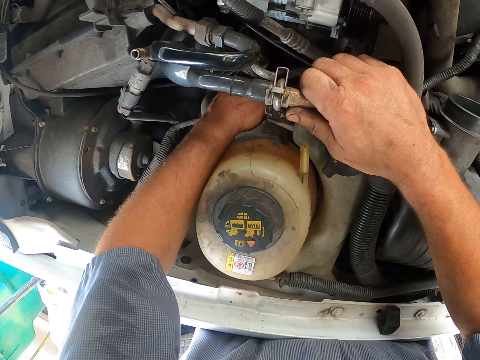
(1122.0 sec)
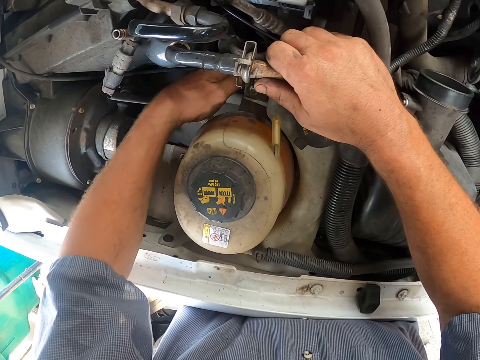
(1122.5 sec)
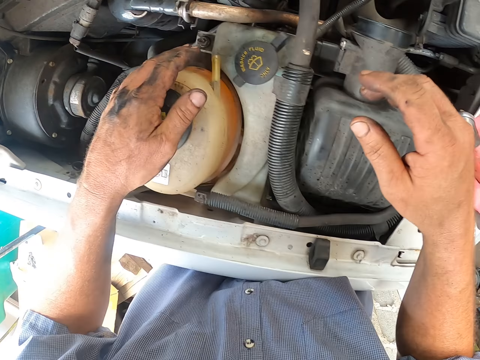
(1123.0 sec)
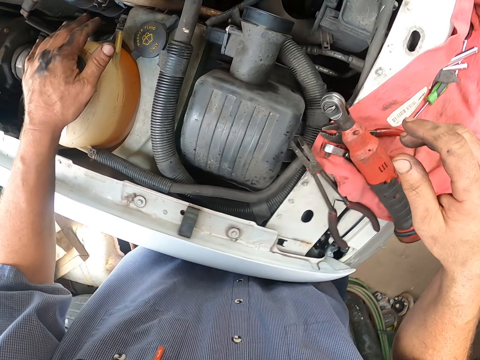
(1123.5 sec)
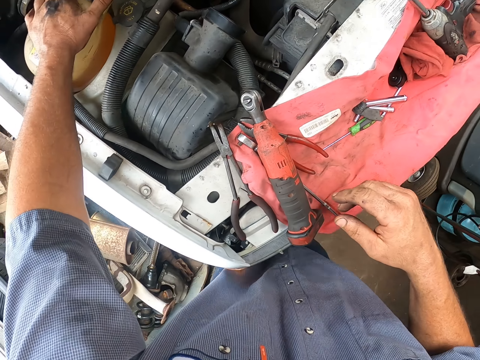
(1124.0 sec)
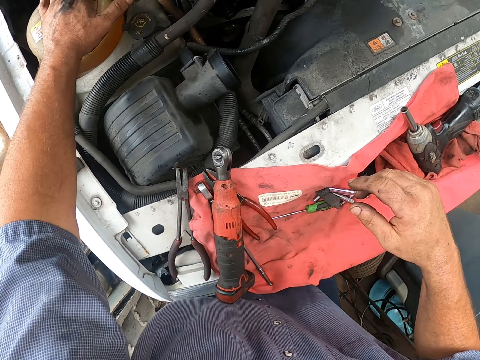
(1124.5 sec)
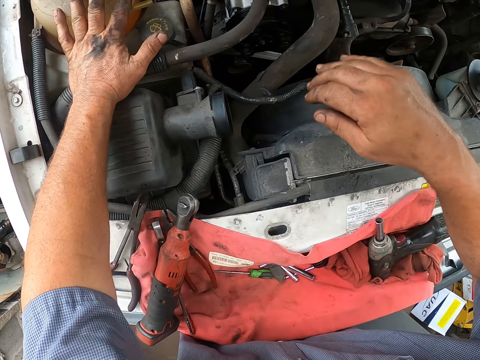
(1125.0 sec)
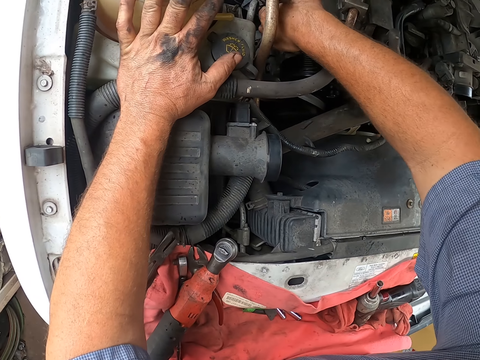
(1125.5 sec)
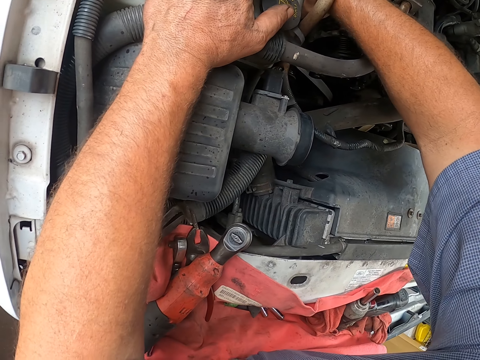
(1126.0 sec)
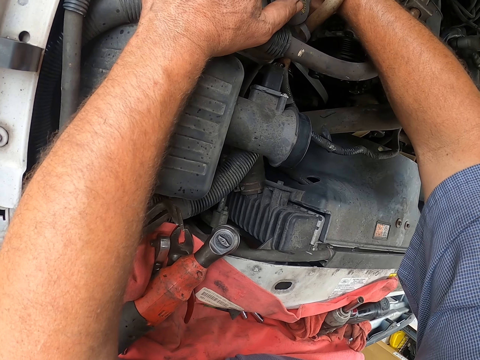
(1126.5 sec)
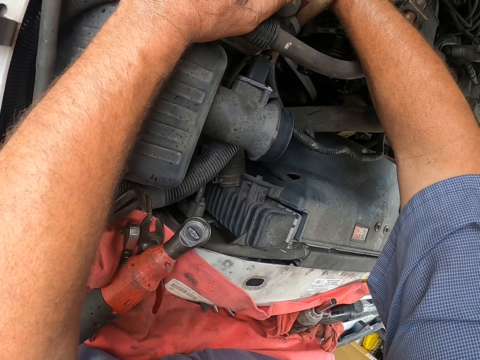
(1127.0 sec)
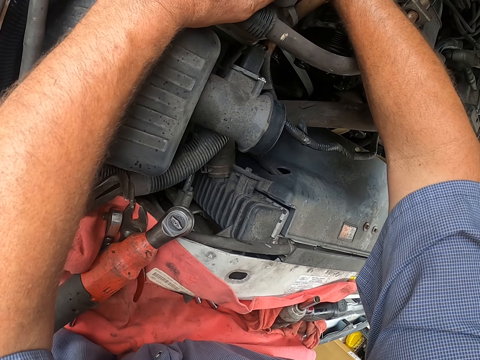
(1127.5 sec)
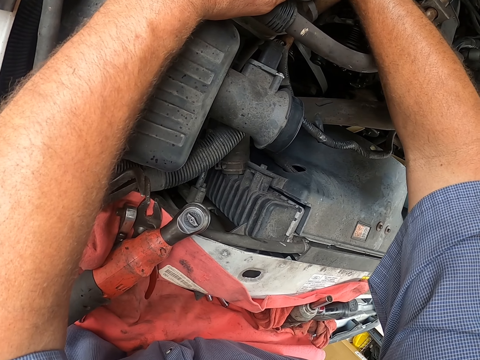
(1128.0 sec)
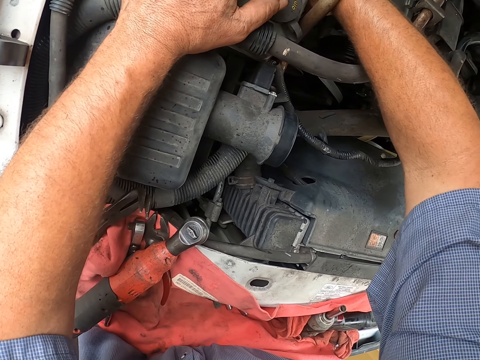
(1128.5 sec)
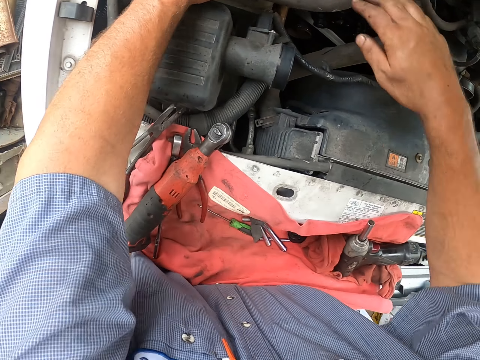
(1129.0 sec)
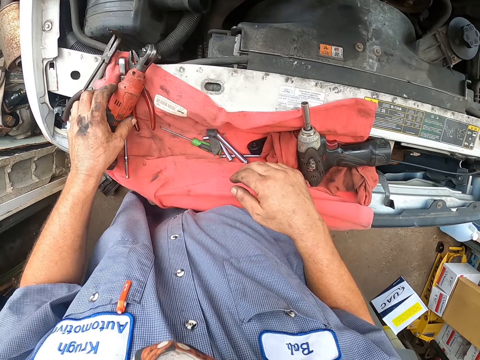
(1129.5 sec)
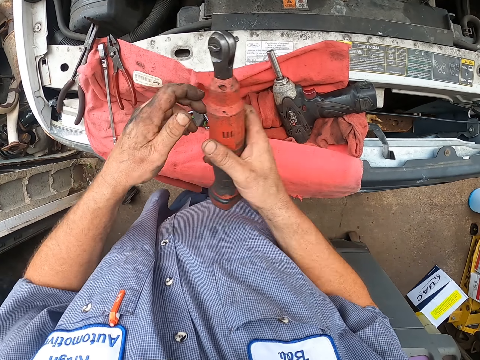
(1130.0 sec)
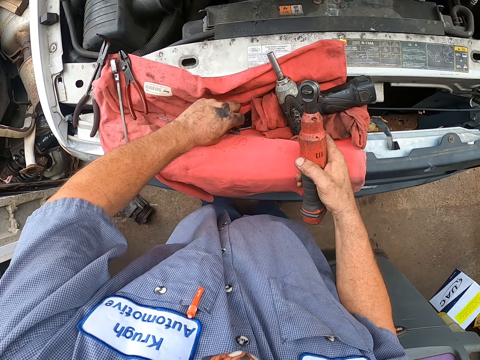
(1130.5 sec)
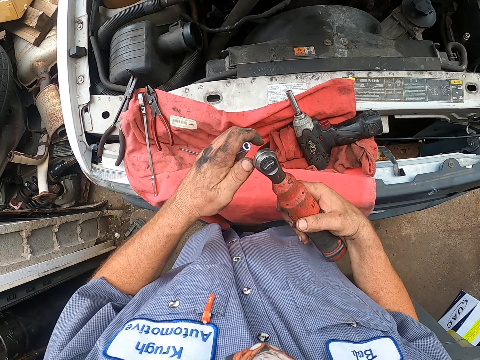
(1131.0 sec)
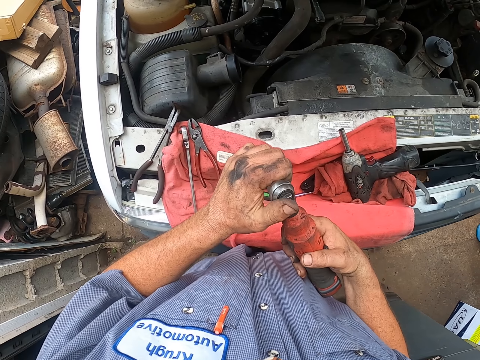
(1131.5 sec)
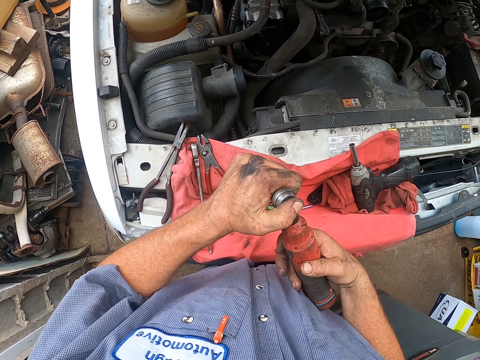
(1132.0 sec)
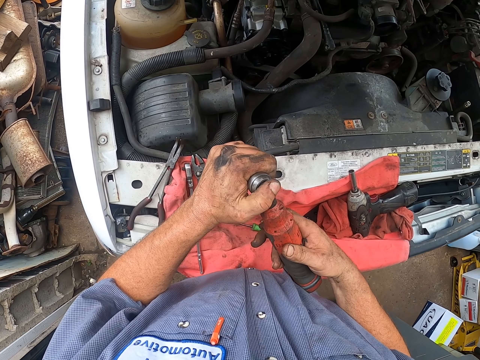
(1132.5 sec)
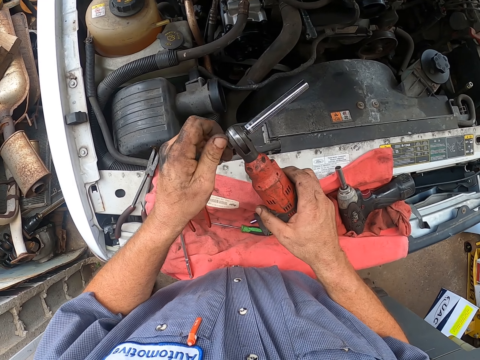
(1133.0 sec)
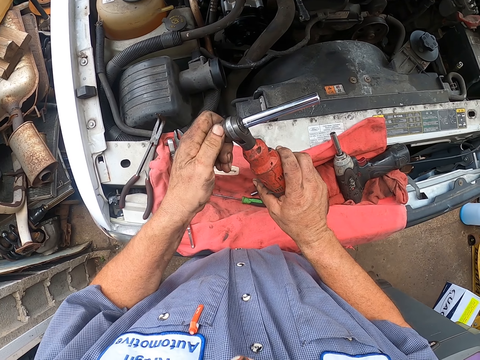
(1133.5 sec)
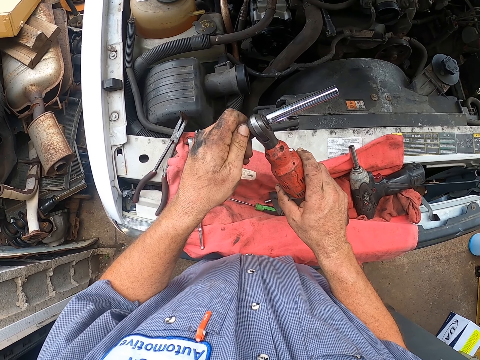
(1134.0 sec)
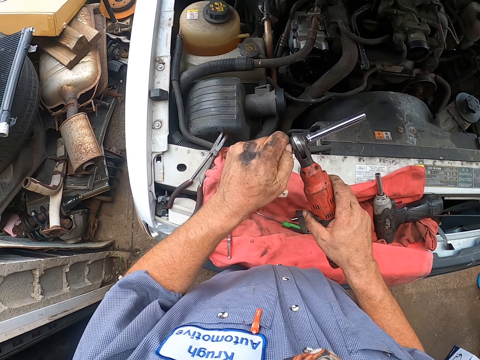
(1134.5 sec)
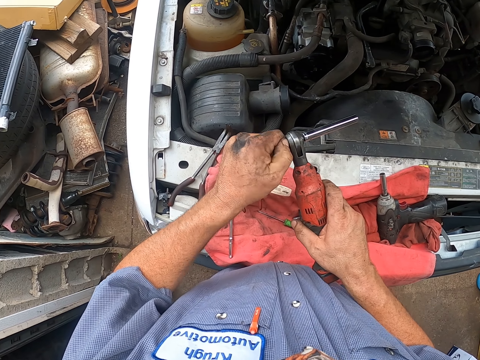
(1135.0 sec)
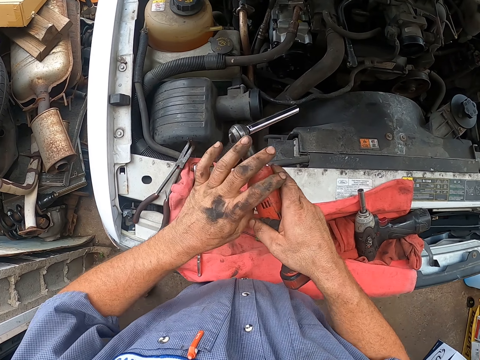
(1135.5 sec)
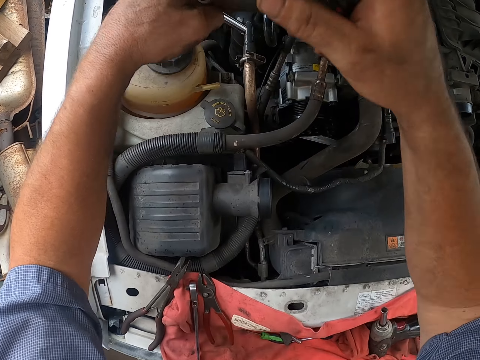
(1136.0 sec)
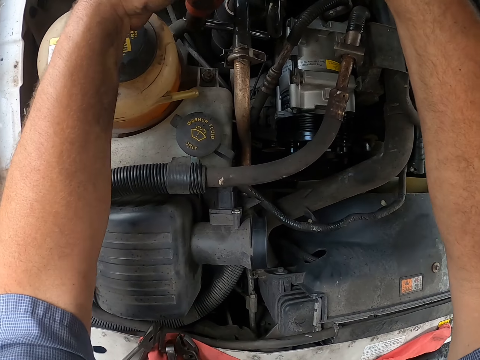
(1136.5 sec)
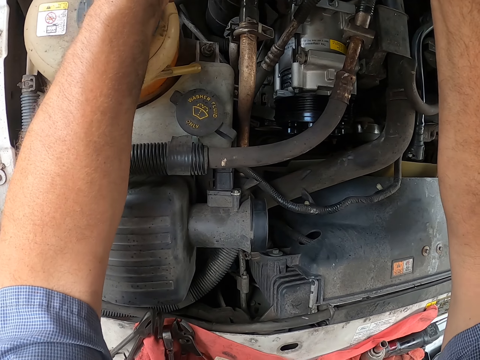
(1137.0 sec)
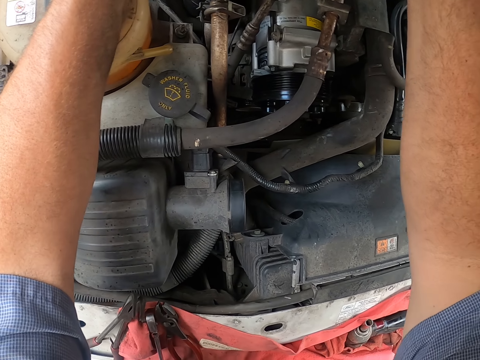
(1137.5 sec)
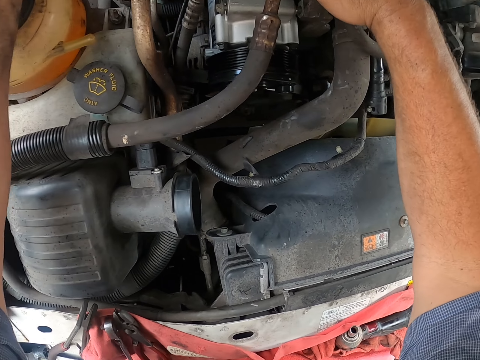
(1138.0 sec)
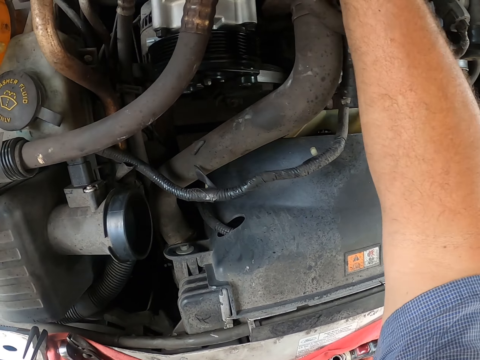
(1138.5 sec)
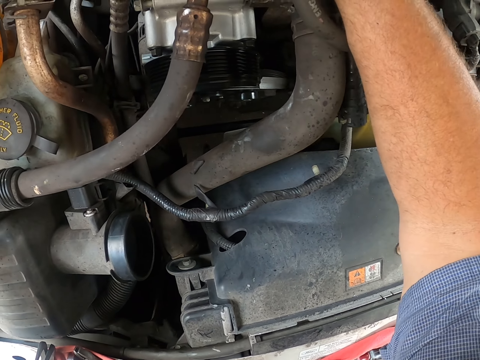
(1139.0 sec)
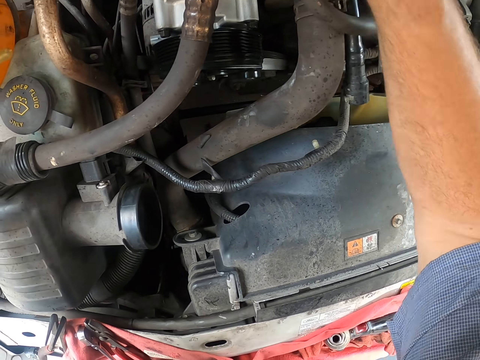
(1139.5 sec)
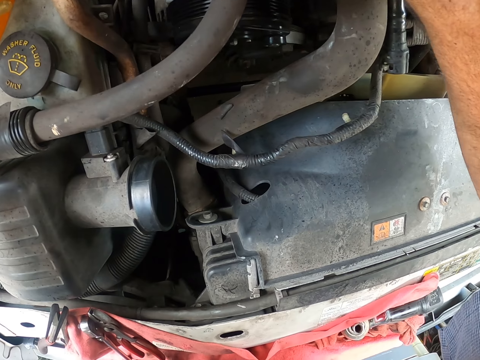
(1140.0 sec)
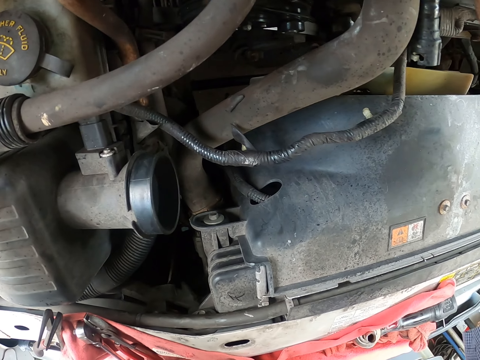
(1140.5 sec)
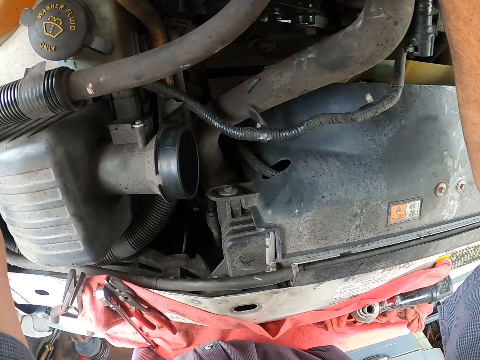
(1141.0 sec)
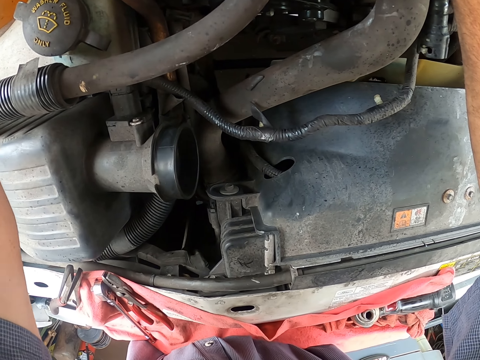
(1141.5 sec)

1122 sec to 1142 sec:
The camera wearer pulls back the left hand. They look at the engine of the car. They make a step. They move both hands. They move the right hand. They examine the engine of the car. They pull back both hands. They pick up a bolt wrench from the car. They transfer the bolt wrench to the right hand. They pick up a bolt from the cloth. They insert the bolt on the bolt wrench. They move the bolt wrench. They tighten the bolt on the car engine with a wrench.

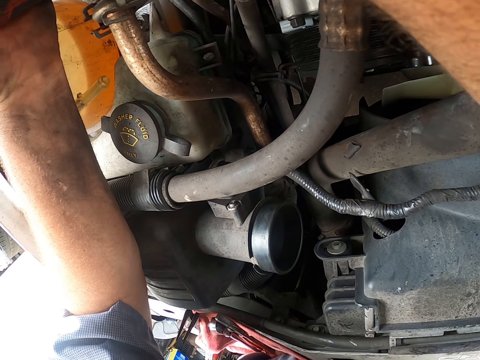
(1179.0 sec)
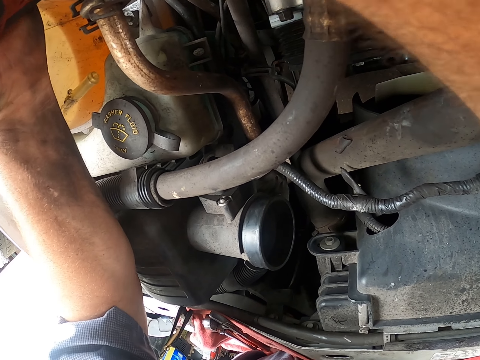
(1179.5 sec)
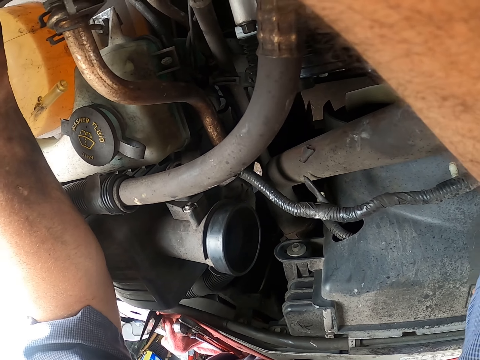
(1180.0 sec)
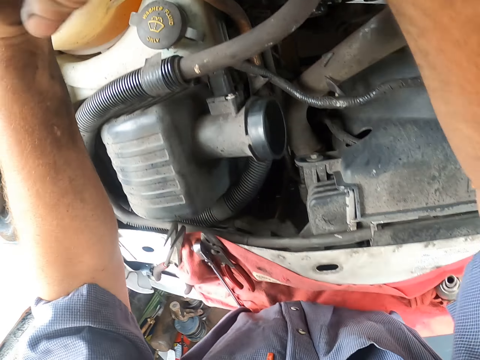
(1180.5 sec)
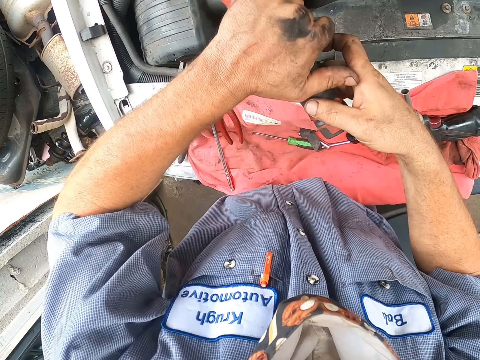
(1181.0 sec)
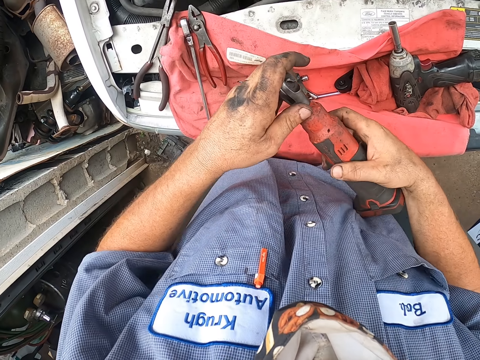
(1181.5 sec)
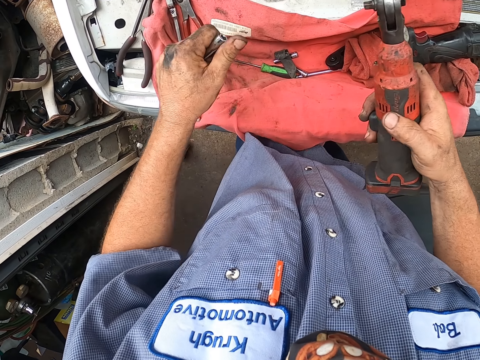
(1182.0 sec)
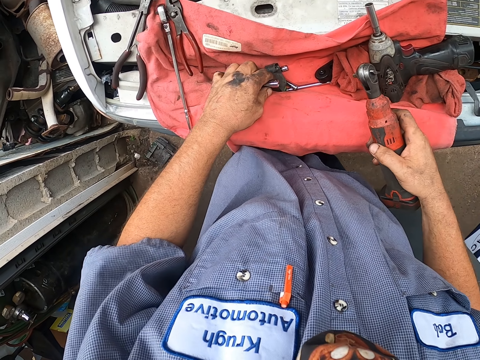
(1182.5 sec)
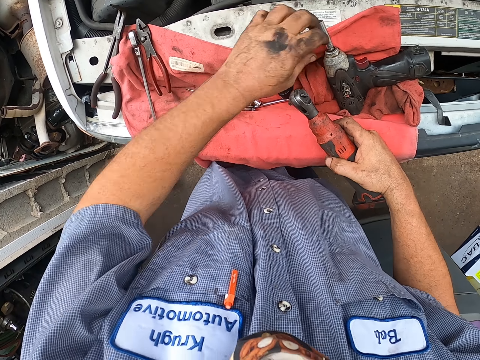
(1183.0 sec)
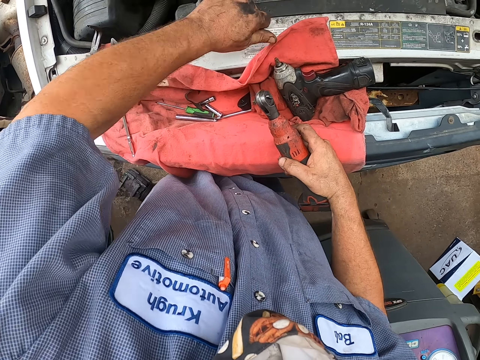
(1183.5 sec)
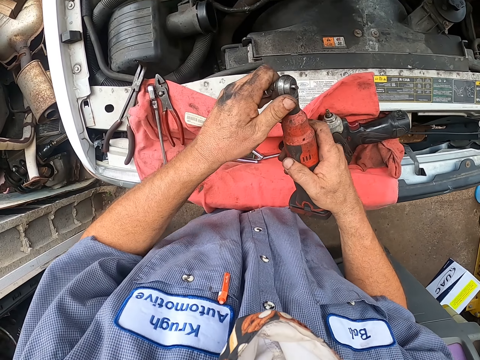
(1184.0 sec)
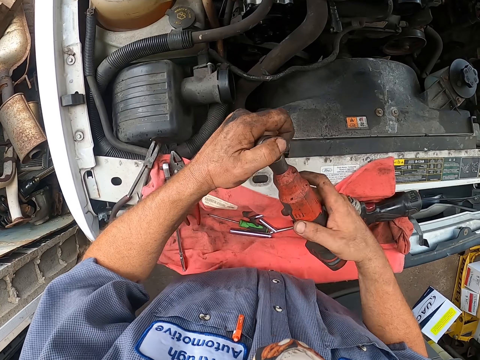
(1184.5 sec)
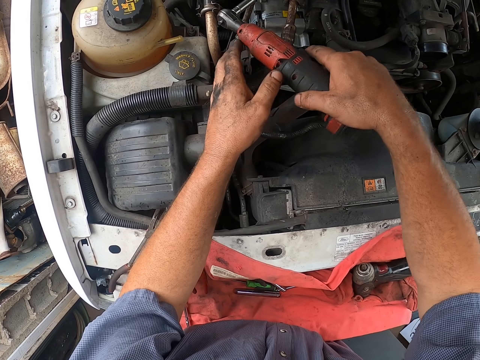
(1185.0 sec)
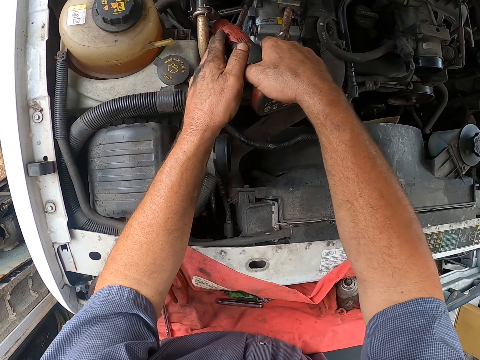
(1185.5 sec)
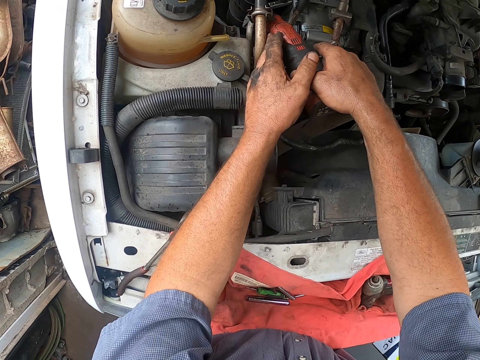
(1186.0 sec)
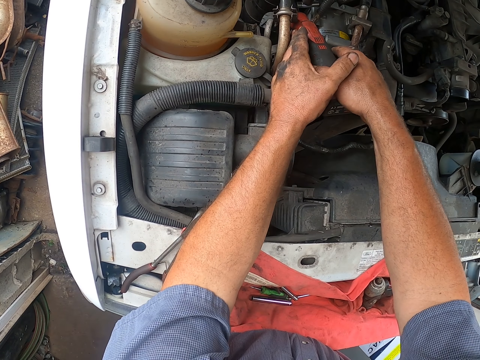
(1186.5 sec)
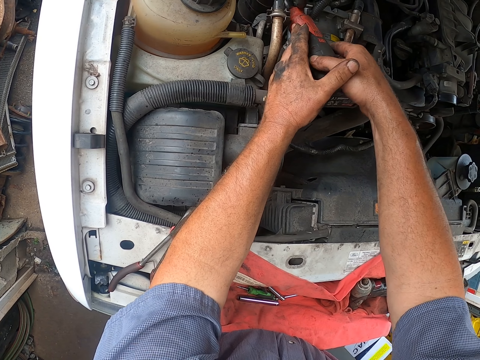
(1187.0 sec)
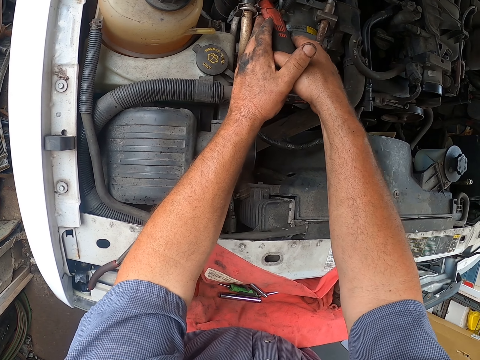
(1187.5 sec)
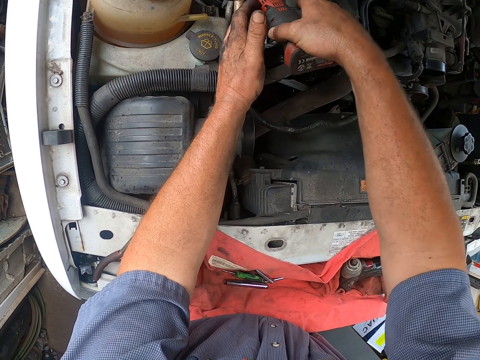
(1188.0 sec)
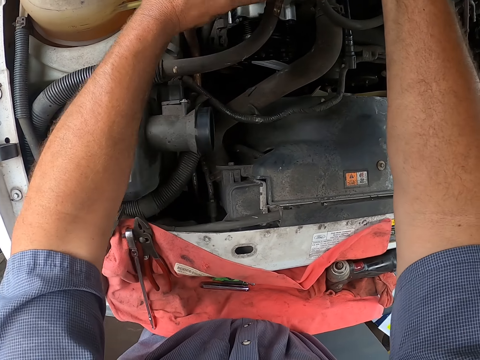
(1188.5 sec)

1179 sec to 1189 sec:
The camera wearer pulls back the wrench. They pull the bolt from the tool. They place the bolt on the cloth. They move the left hand. They pull a bolt from the drill. They move the wrench. They insert the bolt on the bolt wrench. They move the wrench. They tighten the bolt on the car engine with the wrench.
